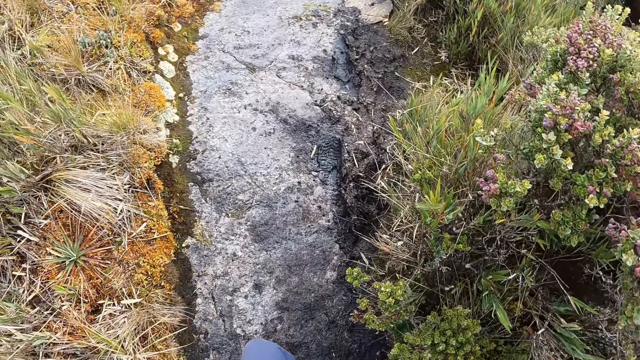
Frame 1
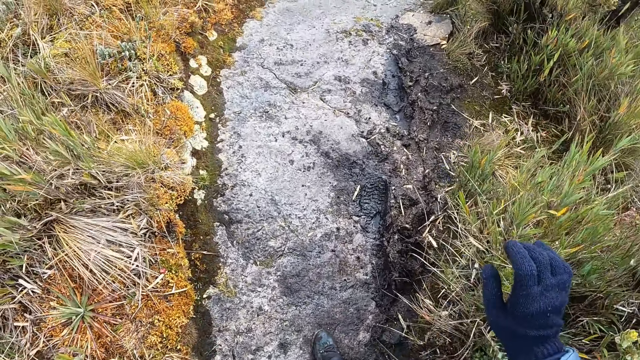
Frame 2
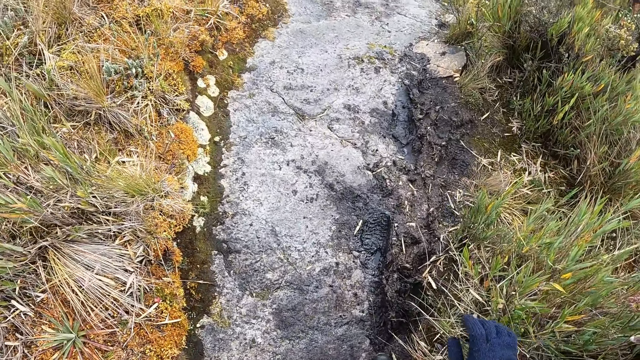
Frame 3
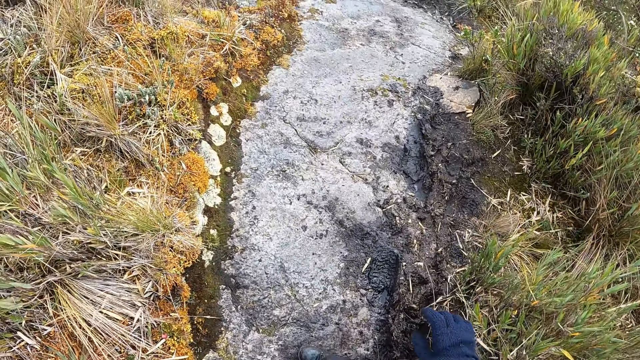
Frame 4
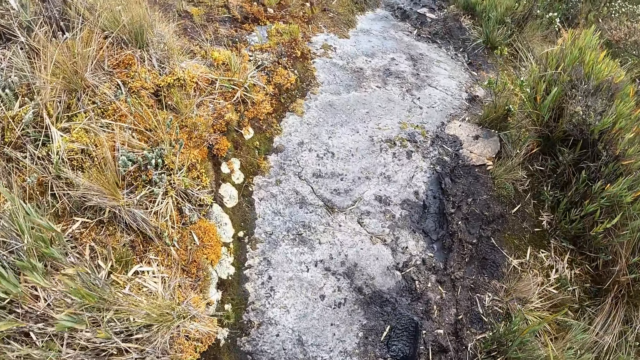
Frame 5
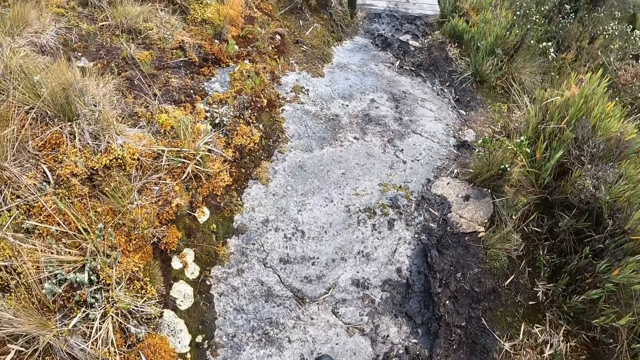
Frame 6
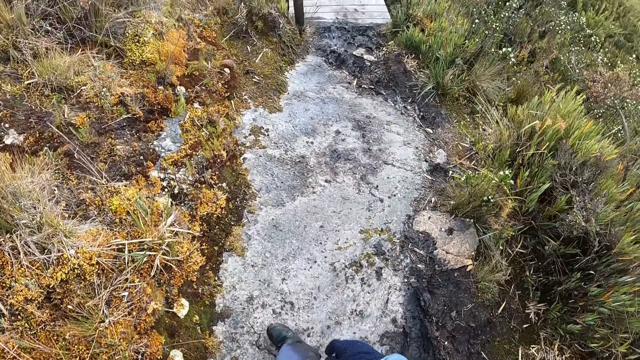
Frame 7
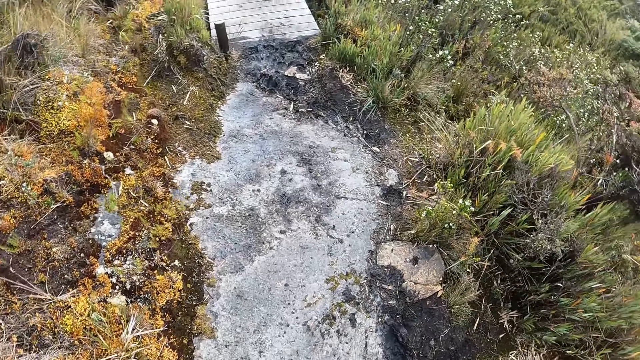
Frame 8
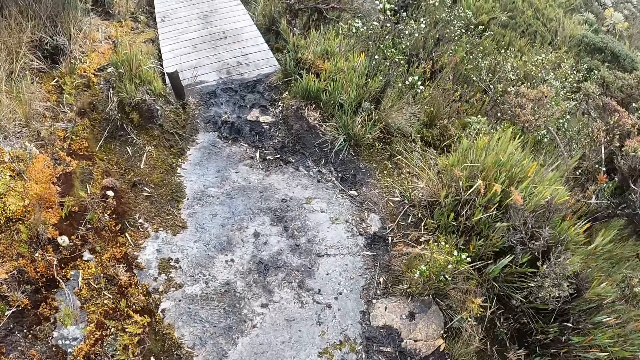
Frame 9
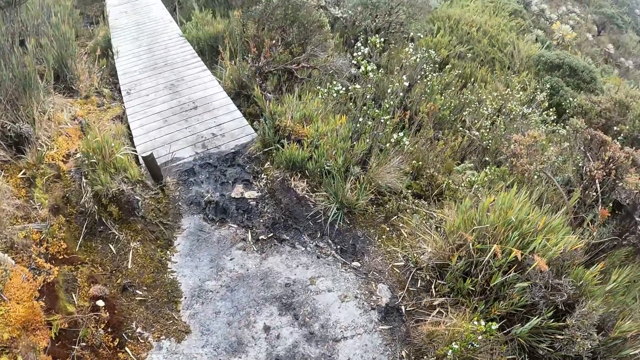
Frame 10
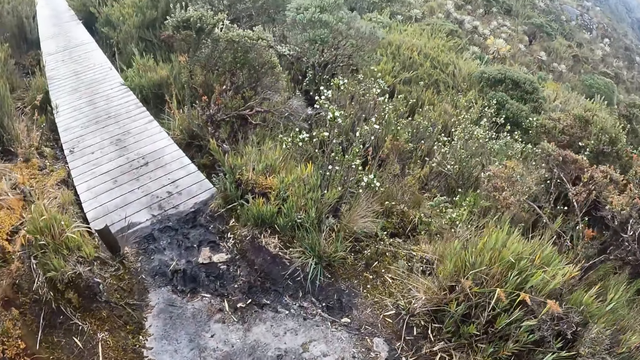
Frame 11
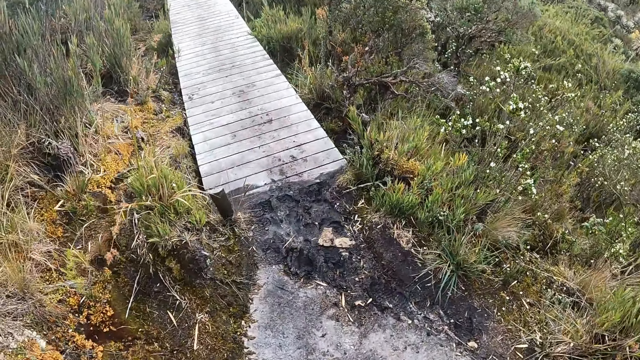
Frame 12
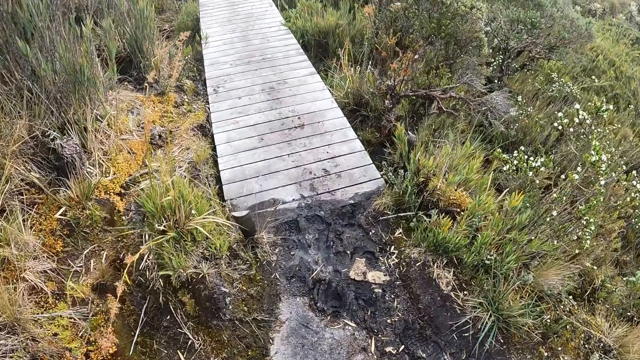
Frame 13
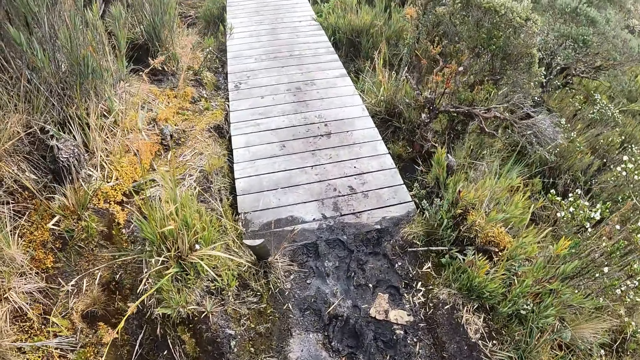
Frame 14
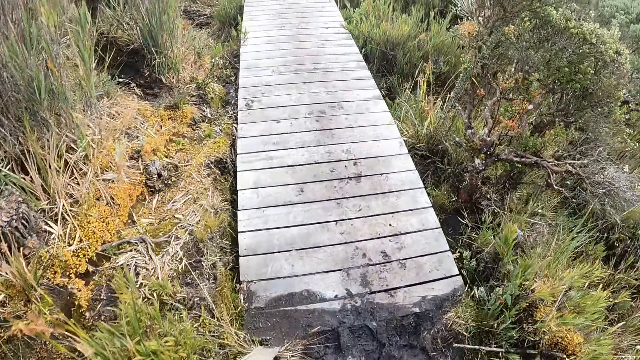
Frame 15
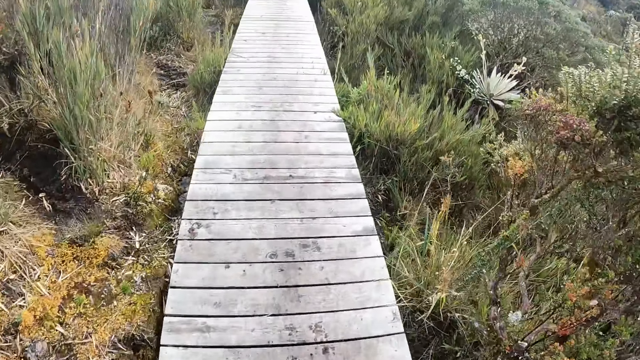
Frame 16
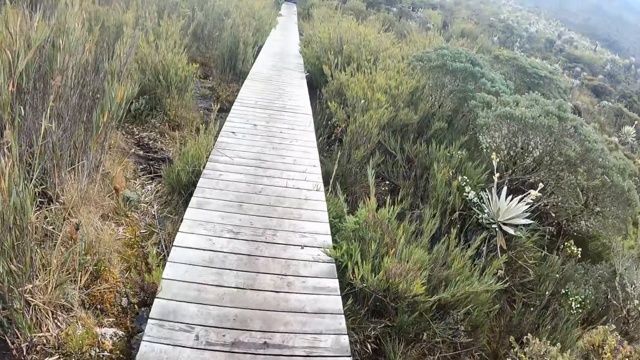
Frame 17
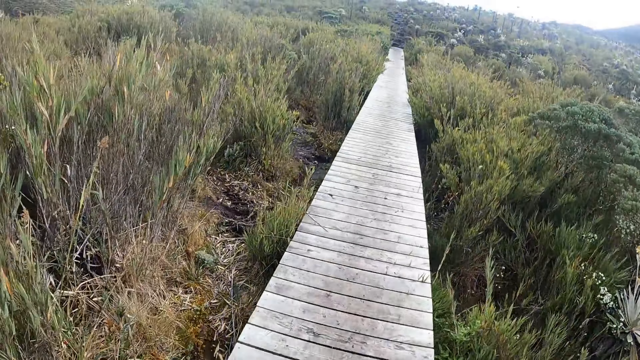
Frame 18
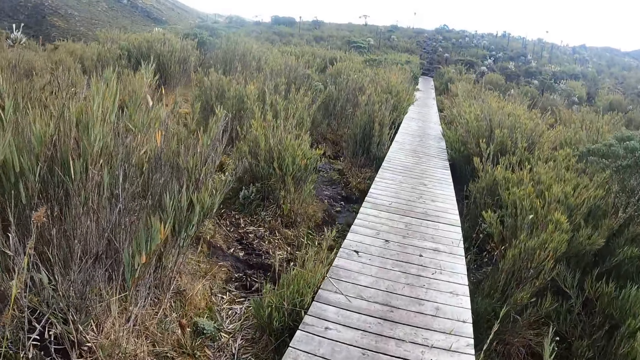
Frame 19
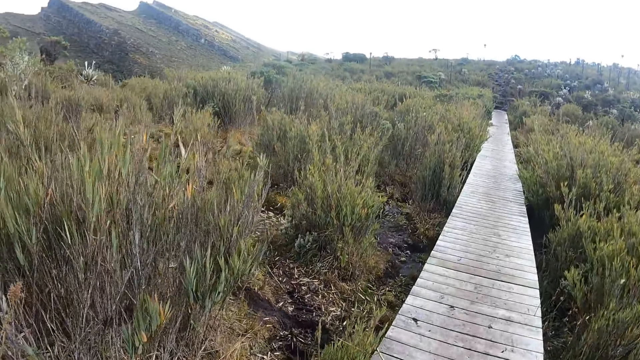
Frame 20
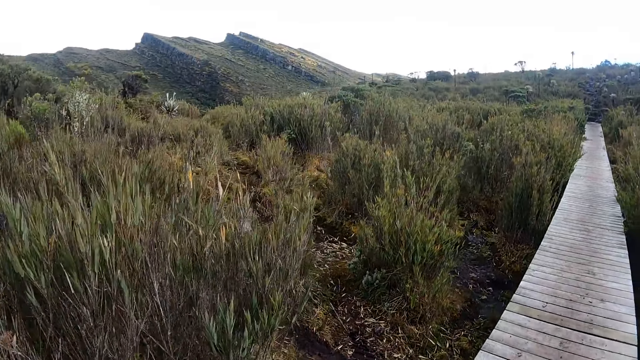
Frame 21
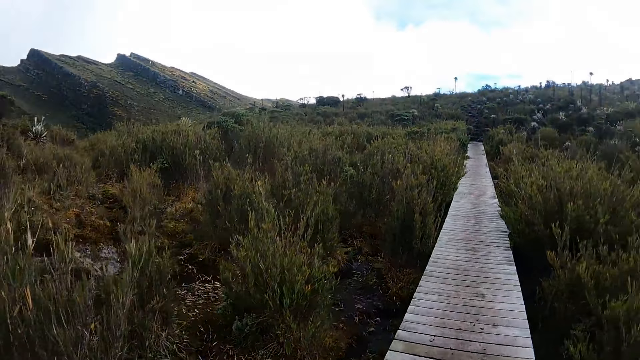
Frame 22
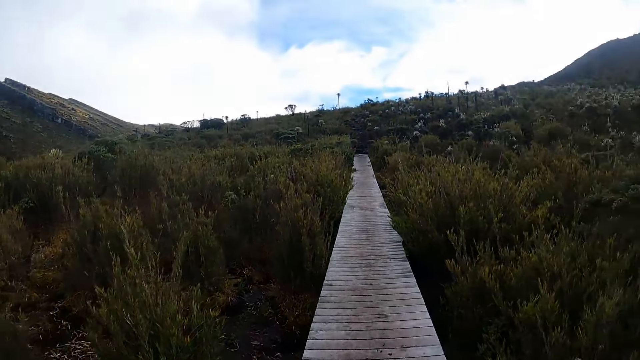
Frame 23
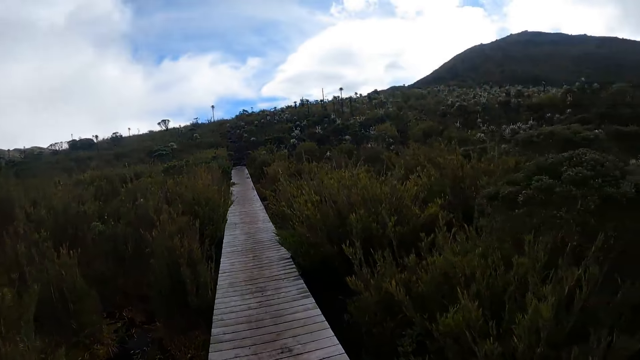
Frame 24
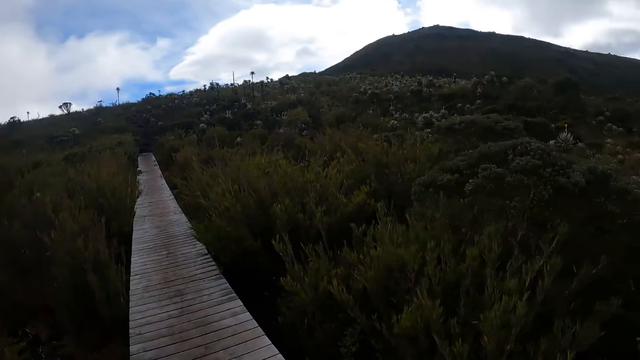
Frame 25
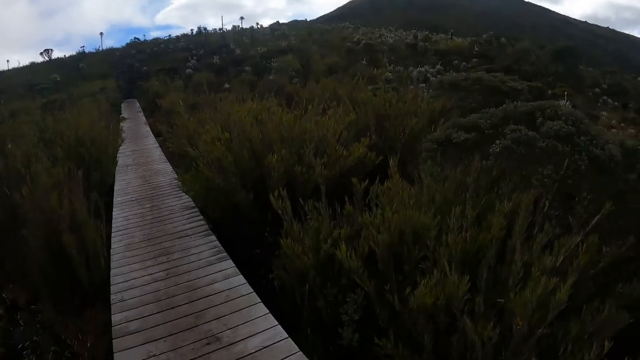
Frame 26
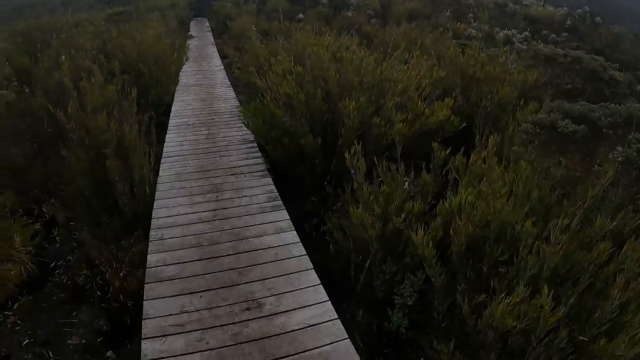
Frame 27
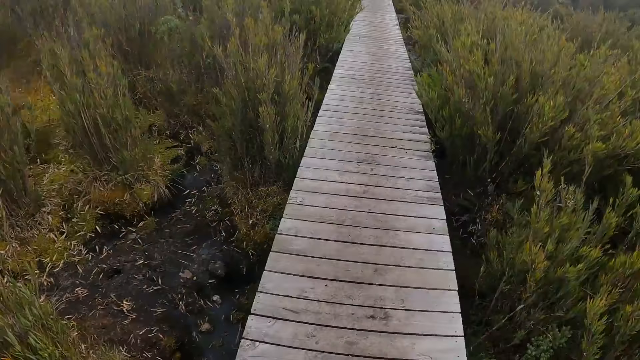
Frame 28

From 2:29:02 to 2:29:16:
The camera wearer touches the plantations with his right hand. He walks along a wooden pavement. He looks around the field. He looks around the hills.

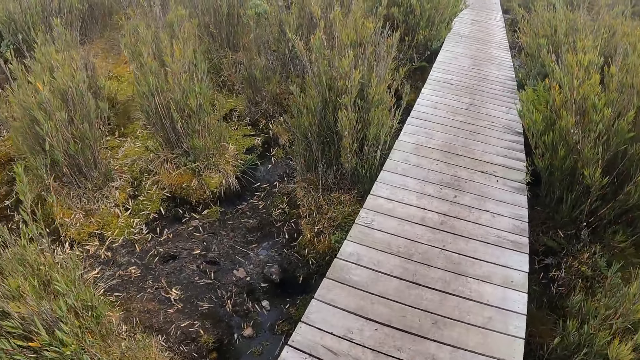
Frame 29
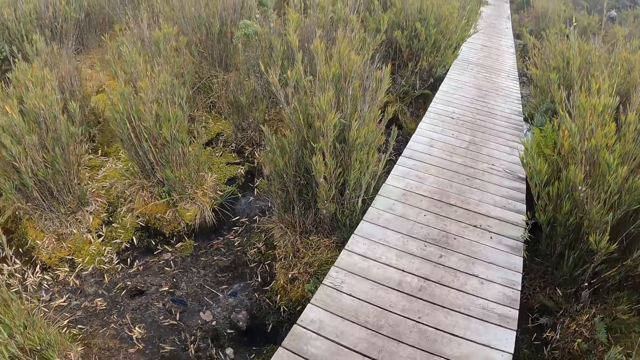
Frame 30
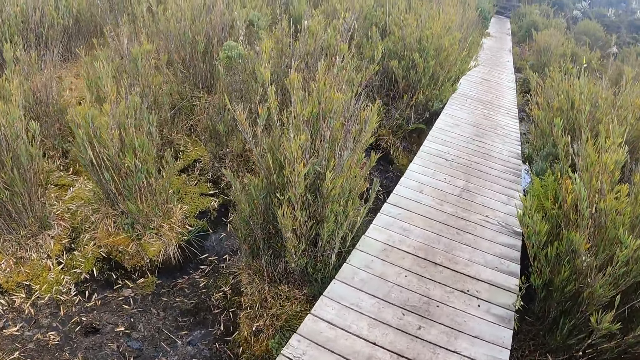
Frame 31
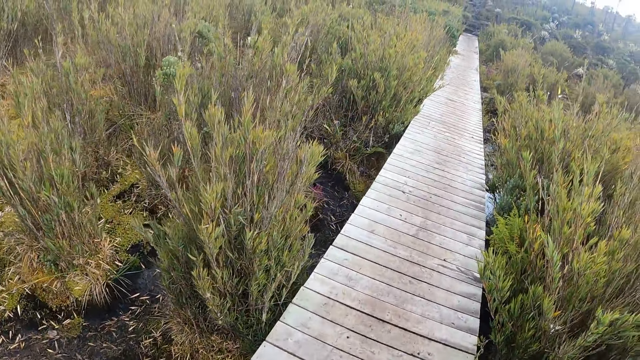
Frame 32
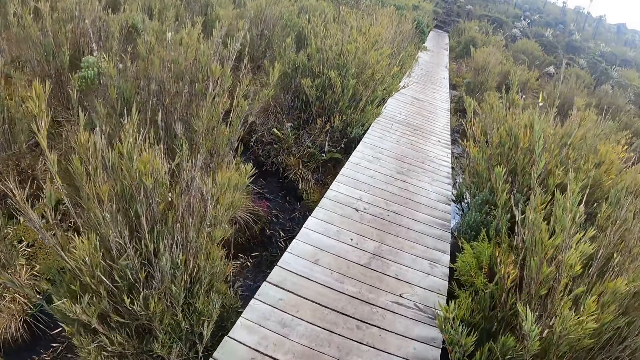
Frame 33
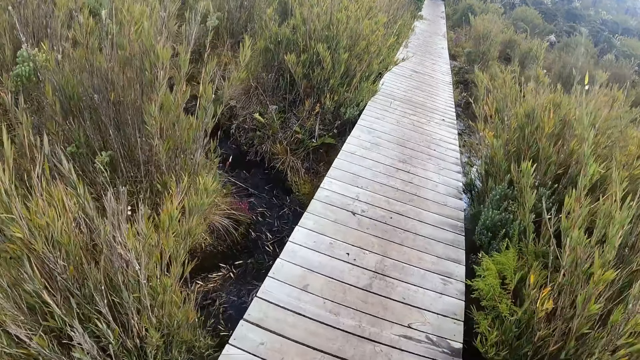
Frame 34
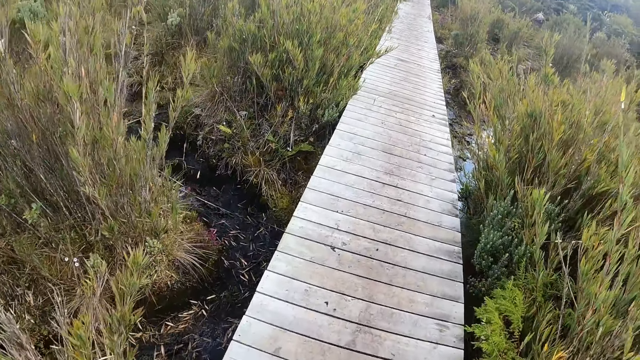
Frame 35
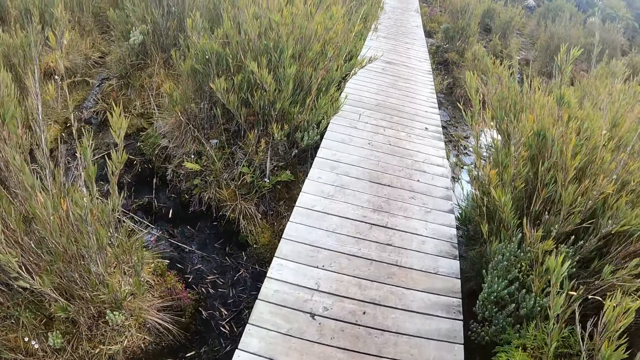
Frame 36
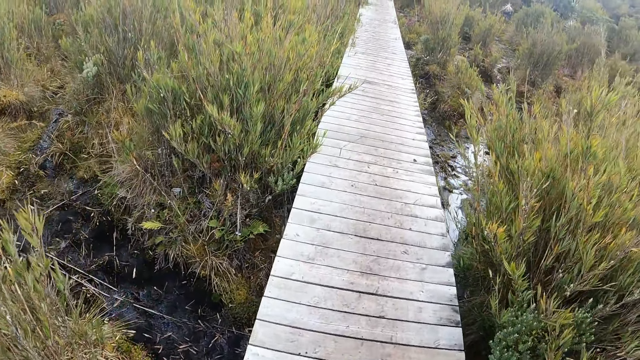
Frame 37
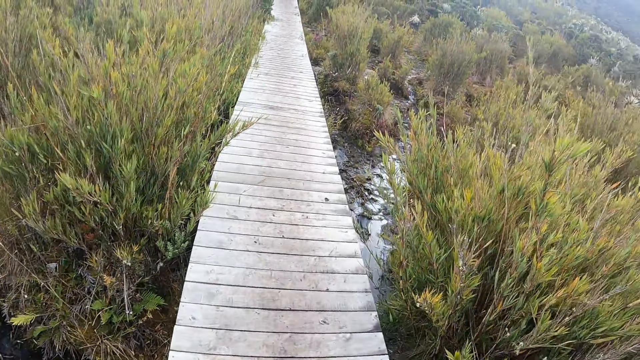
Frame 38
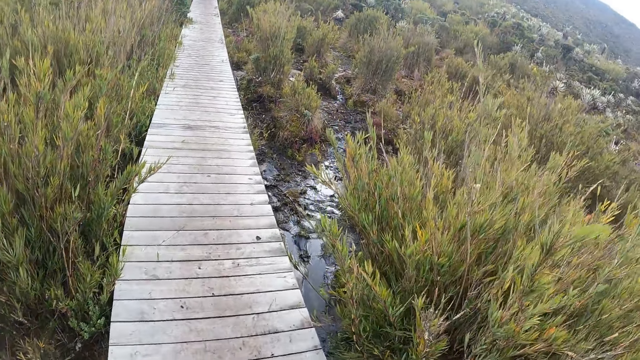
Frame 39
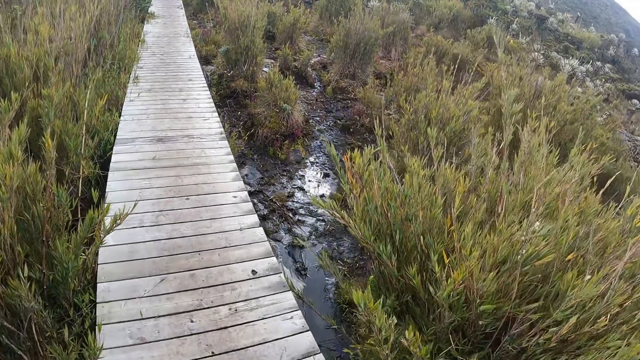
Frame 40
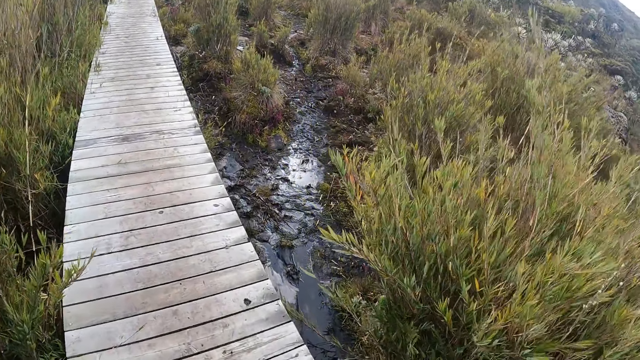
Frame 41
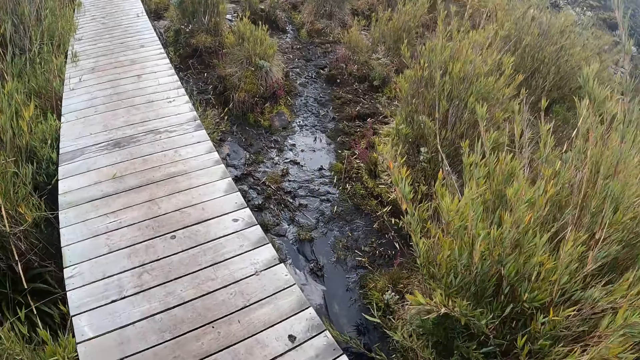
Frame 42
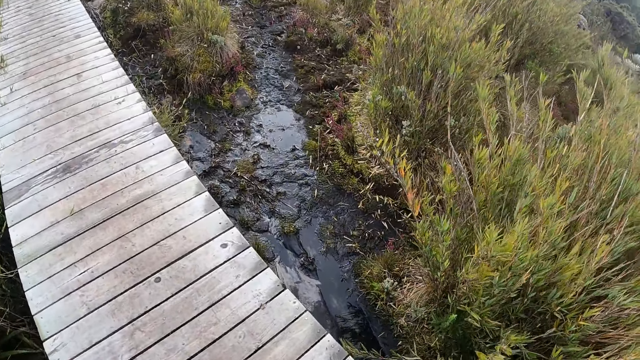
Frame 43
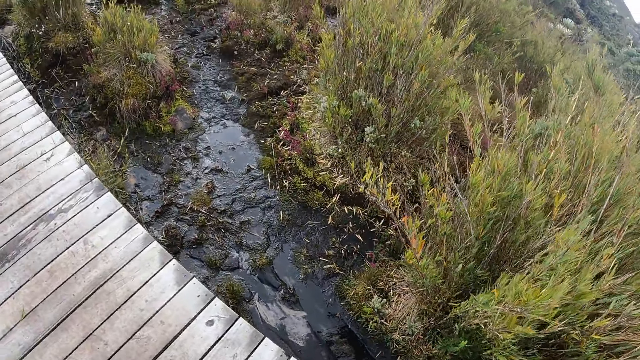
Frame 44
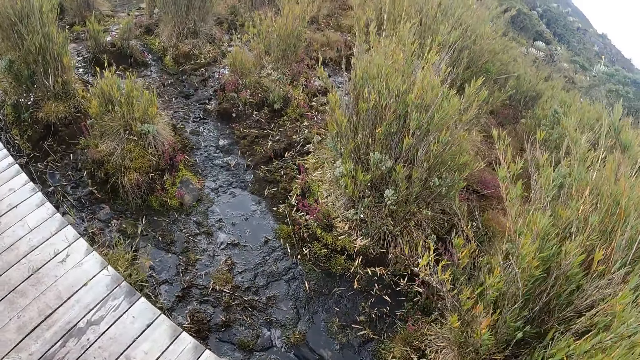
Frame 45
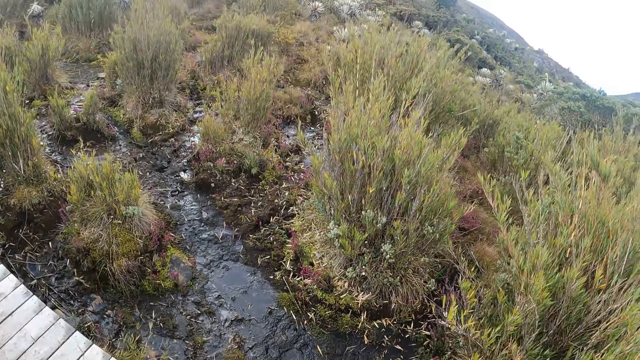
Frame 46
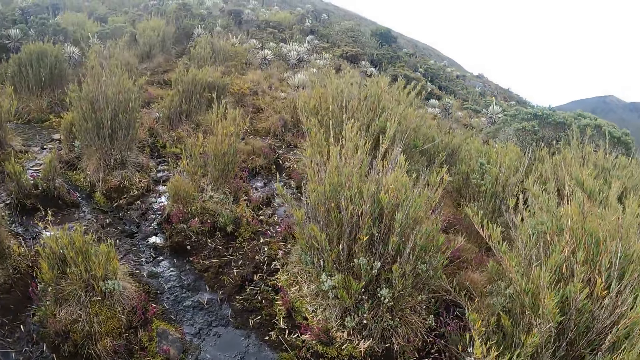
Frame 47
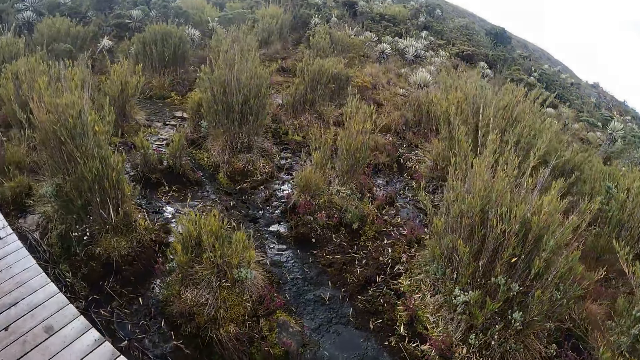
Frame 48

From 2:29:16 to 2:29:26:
The camera wearer walks along a wooden pavement.
